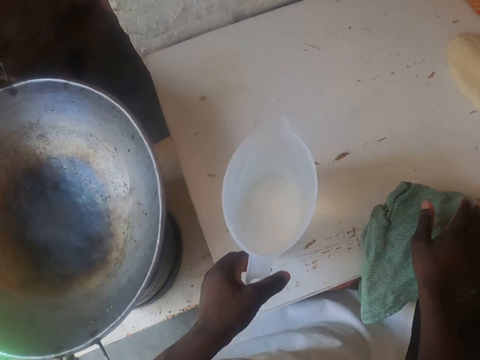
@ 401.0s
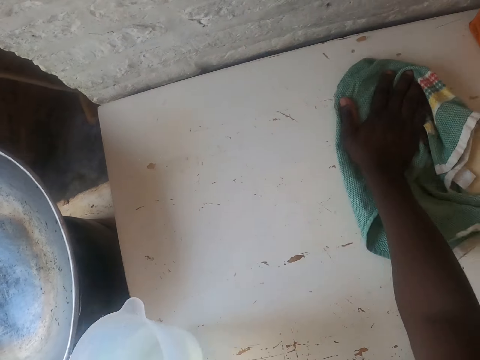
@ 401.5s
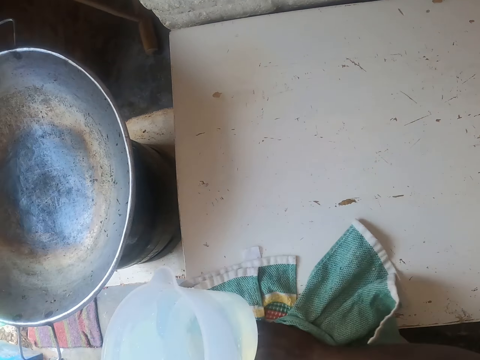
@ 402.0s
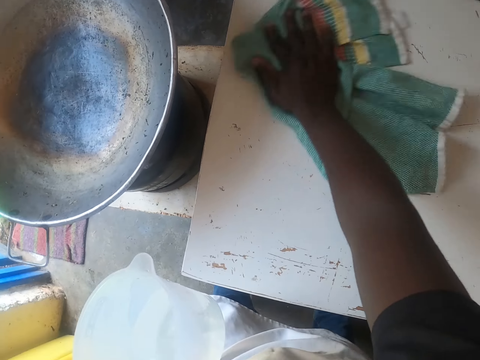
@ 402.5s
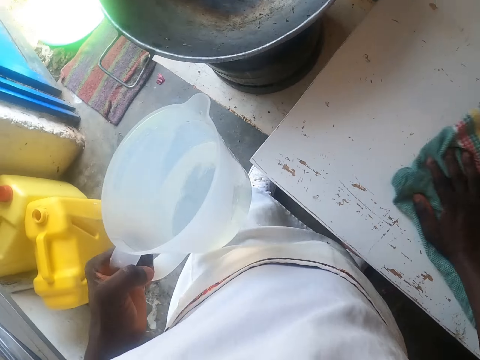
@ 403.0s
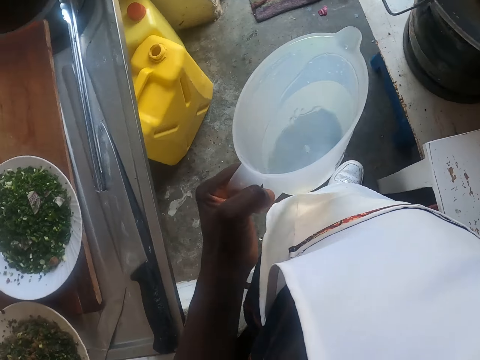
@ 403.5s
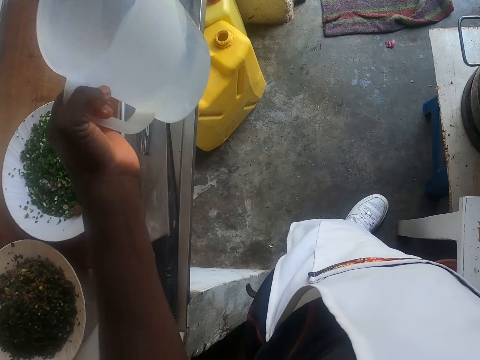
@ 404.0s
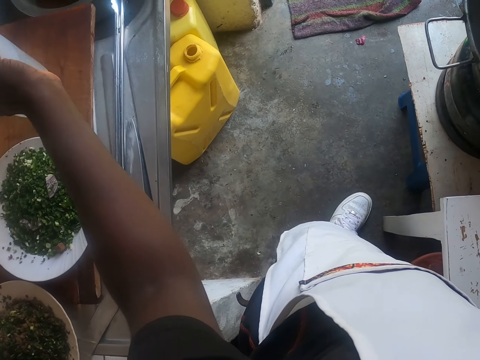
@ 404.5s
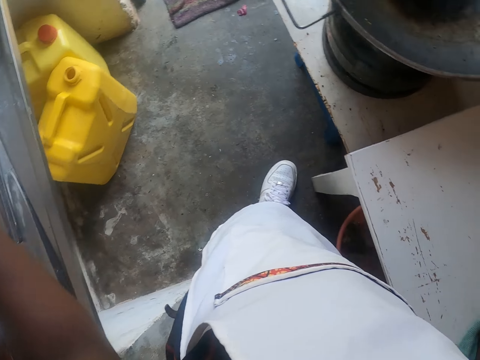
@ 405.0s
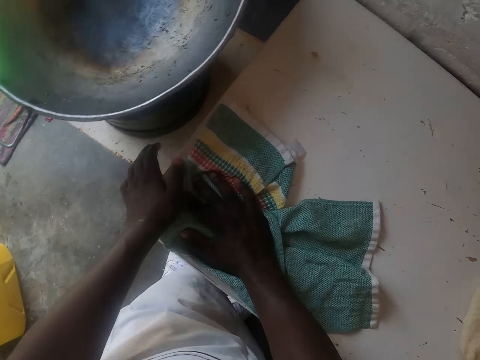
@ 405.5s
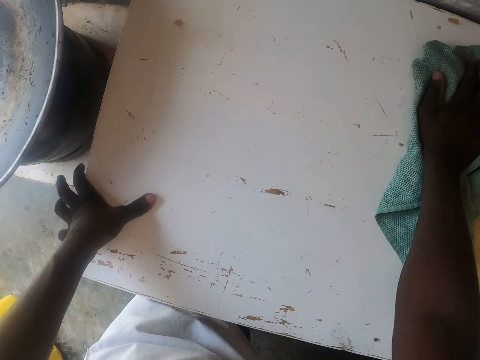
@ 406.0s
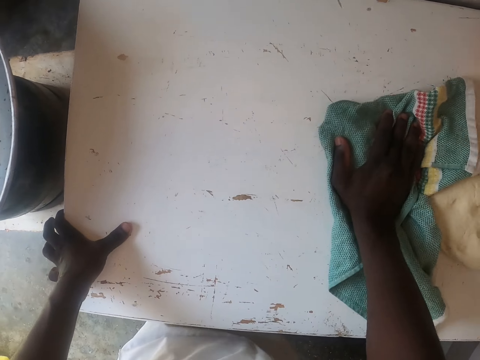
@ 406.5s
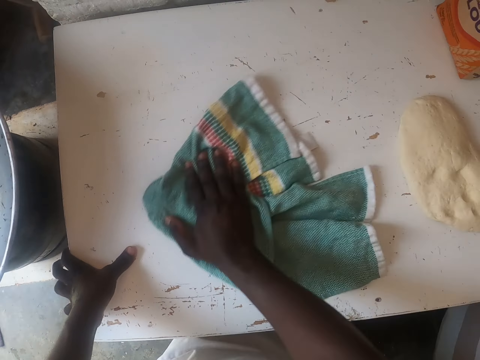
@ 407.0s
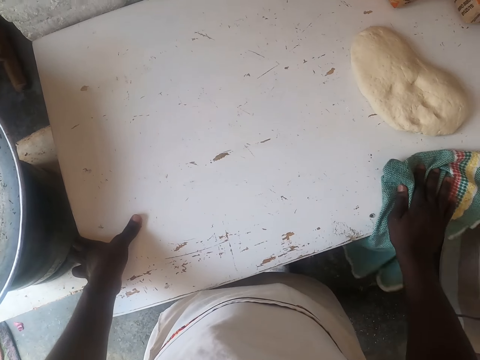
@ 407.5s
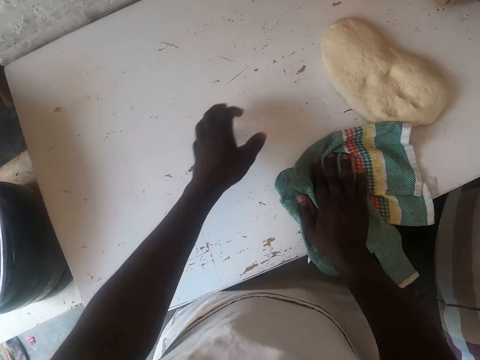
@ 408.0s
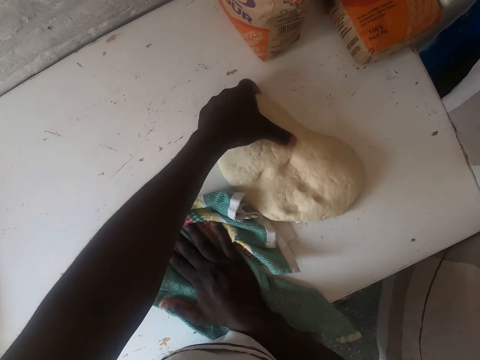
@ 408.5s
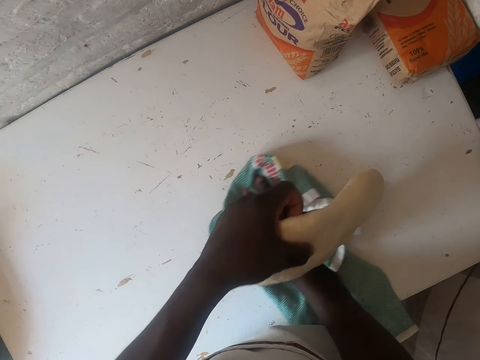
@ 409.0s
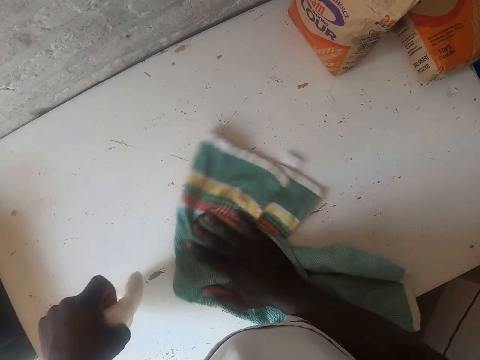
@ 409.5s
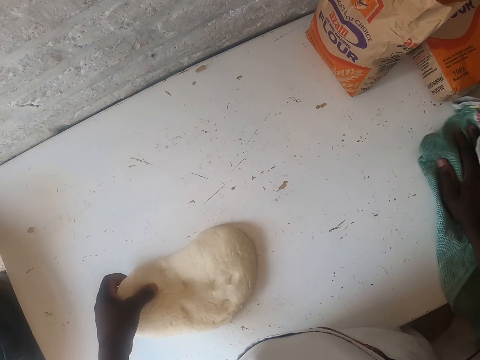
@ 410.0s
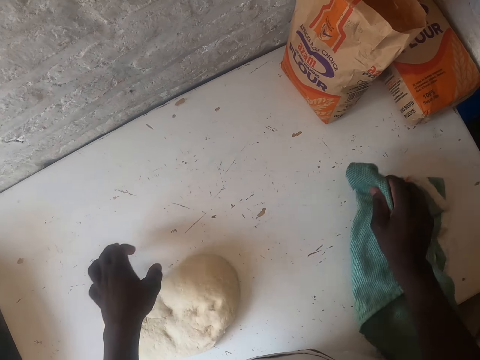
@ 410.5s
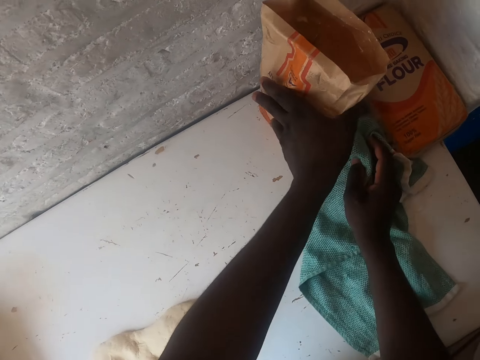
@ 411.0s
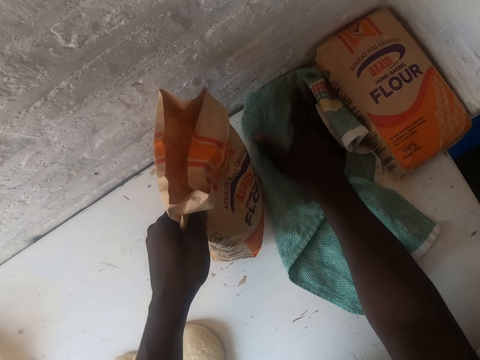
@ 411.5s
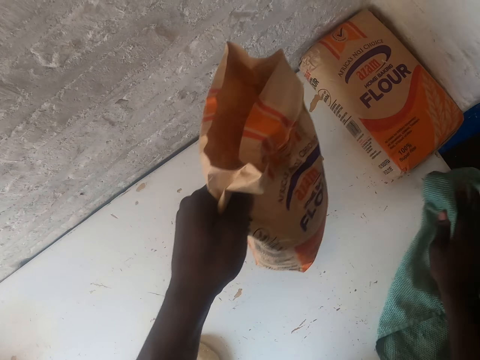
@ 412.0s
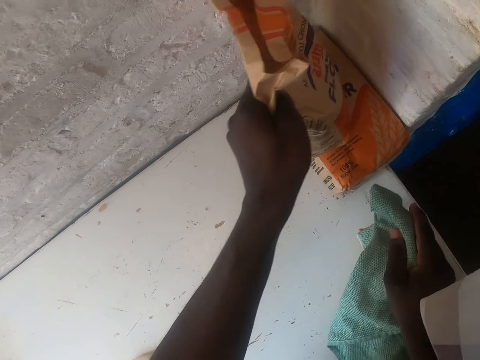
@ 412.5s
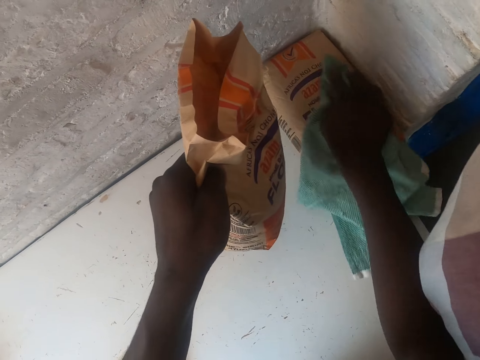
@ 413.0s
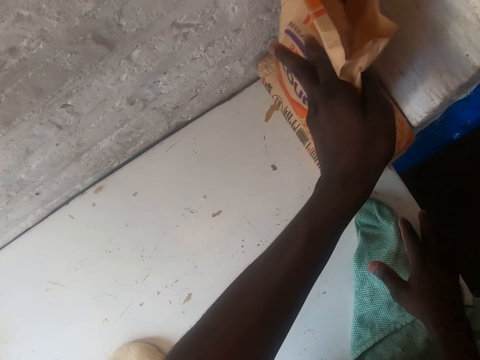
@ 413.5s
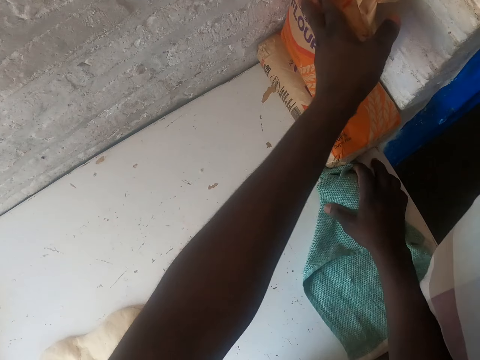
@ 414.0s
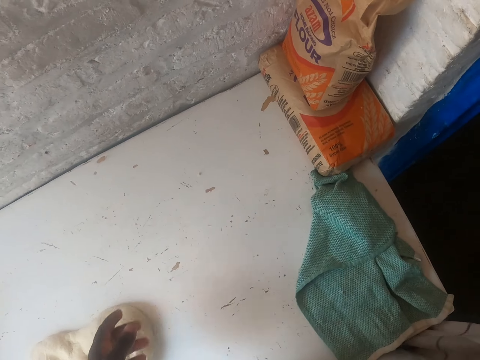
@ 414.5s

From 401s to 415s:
The camera wearer holds a towel with both hands. They wipe the table with the towel, lift a jug, and hold the jug of water with the left hand. They drop the jug of water on the kitchen stand. They wipe the table, hold the table with the left hand, and wipe the table with the towel. They pick up the dough with the left hand and drop the dough on the table. They wipe the table with the towel. They pull a packet of flour. They lift the flour. They wipe the table with the towel. They move the packet of flour. They wipe the packet of flour on the table. They put the packet of flour on the other flour. They wipe the table. They stop wiping the table. They release the towel with the right hand.

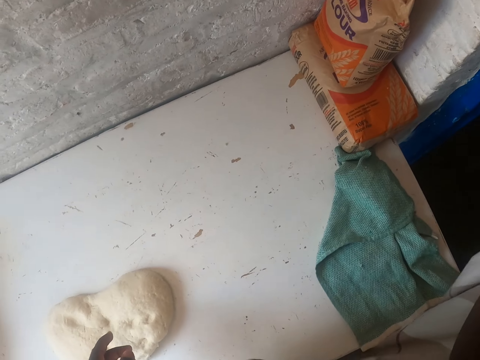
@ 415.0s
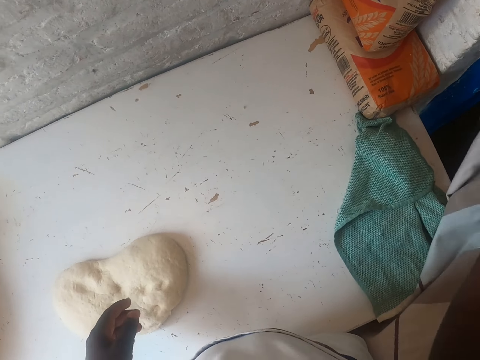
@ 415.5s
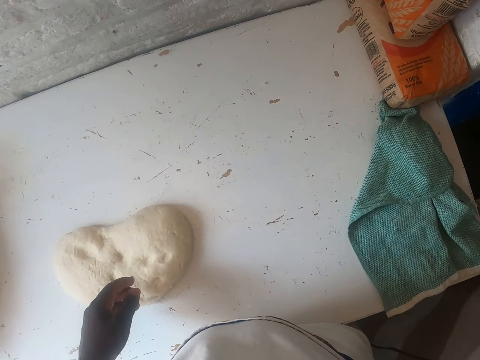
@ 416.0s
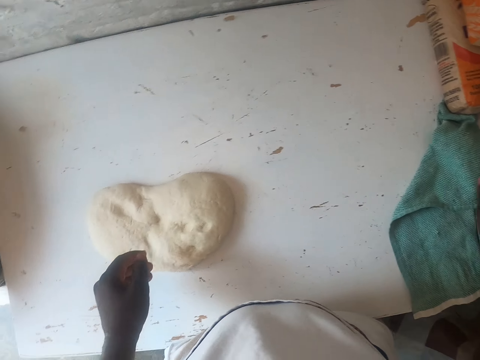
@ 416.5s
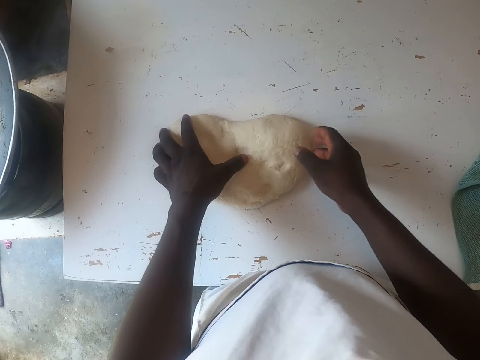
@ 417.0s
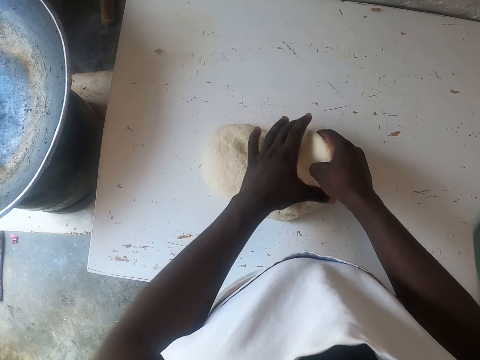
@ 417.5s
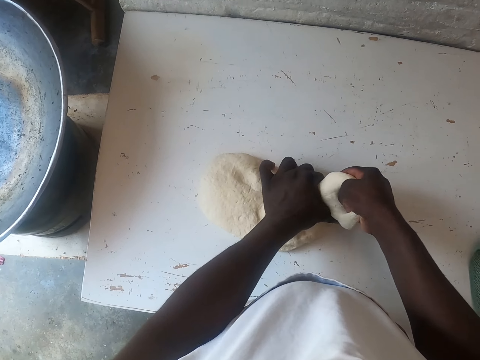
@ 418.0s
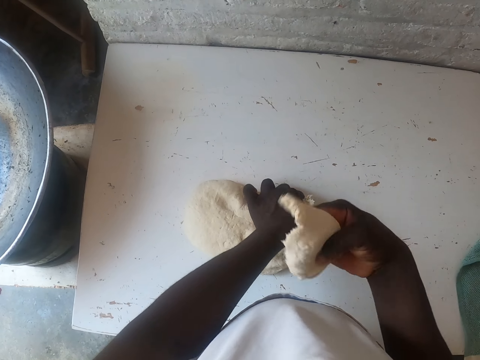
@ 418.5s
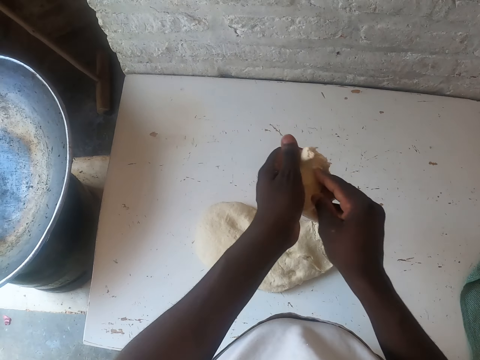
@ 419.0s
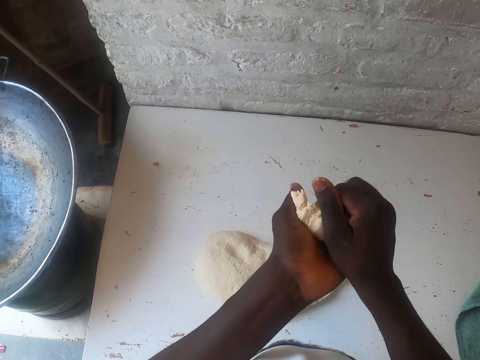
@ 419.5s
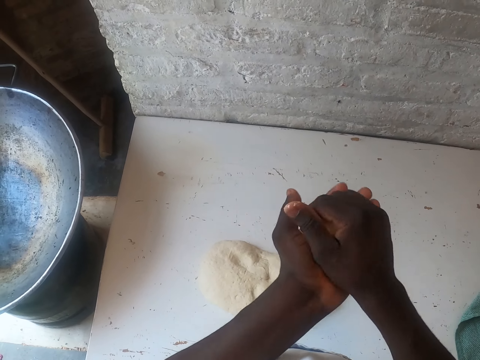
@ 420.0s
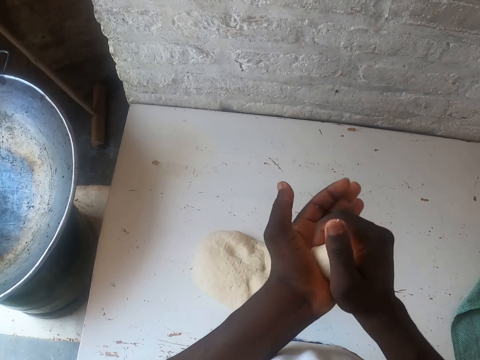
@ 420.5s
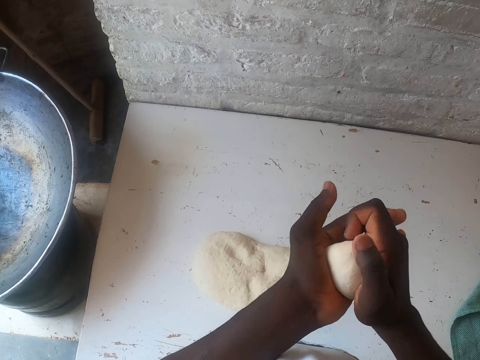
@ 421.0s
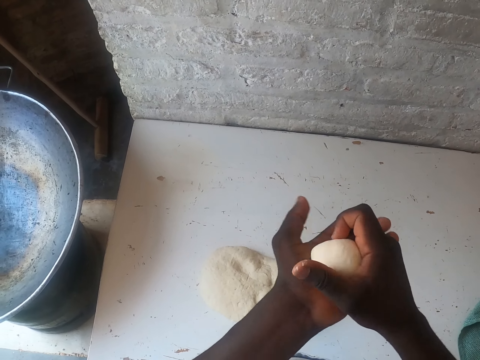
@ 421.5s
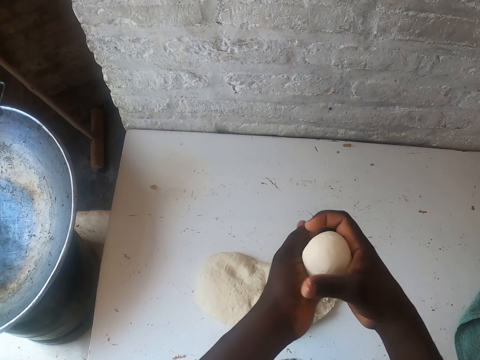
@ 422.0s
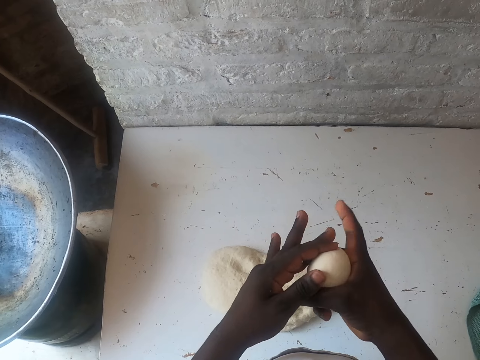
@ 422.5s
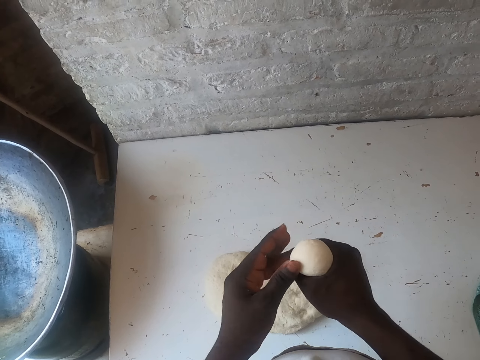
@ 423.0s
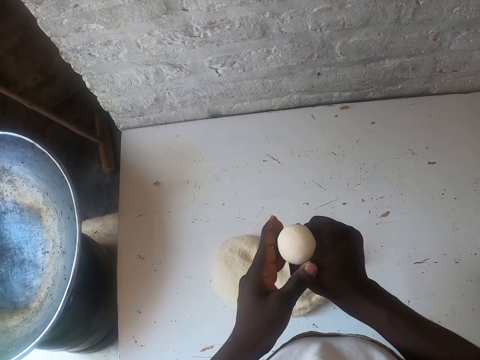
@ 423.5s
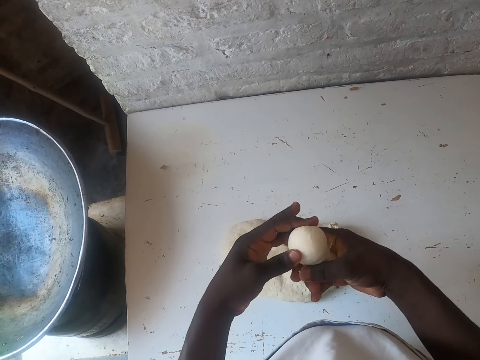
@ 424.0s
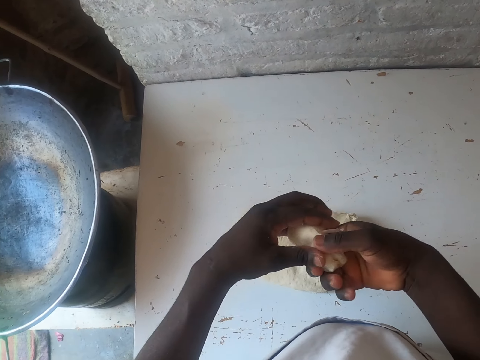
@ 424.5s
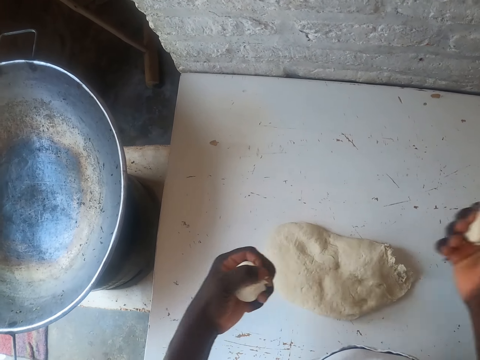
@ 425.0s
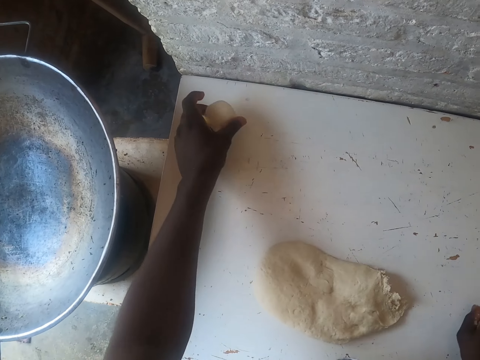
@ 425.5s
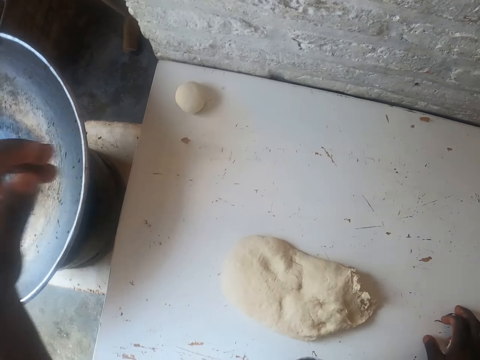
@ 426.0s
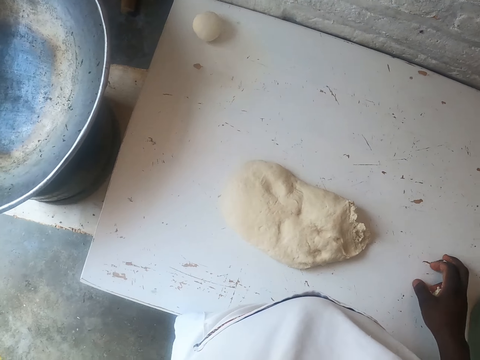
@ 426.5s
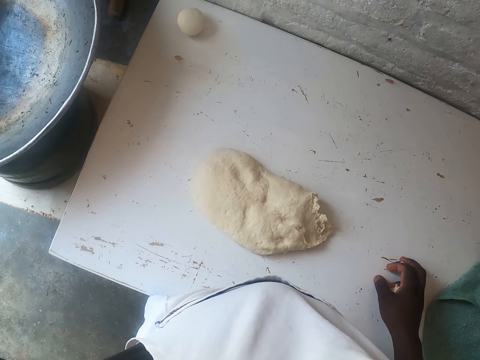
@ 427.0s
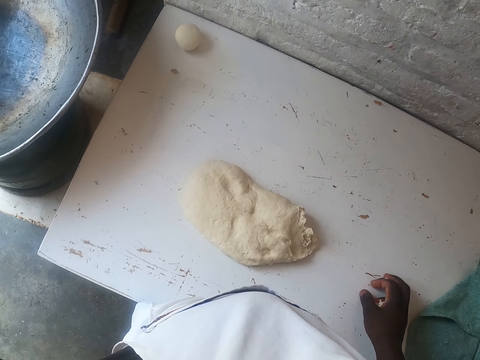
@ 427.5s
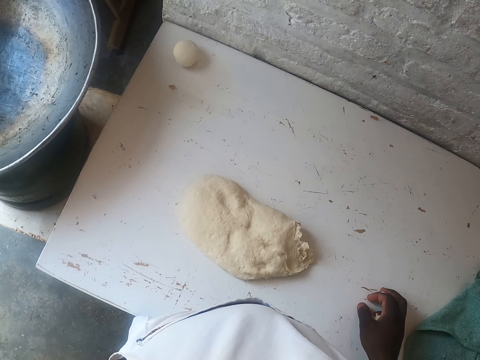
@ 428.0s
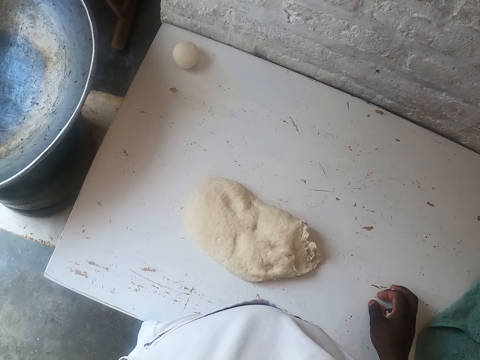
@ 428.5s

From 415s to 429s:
The camera wearer touches a cloth. They pull the cloth with the right hand. They hold the dough with both hands. They cut the dough with the left hand. They squeeze a small piece from the dough. They fold the dough with both hands. They make a ball out of the dough with the right hand. They put a dough ball on the table with the left hand. They lift the left hand.
